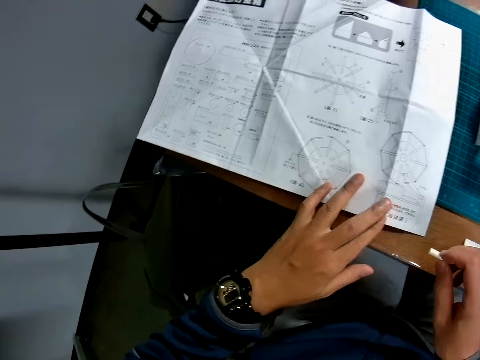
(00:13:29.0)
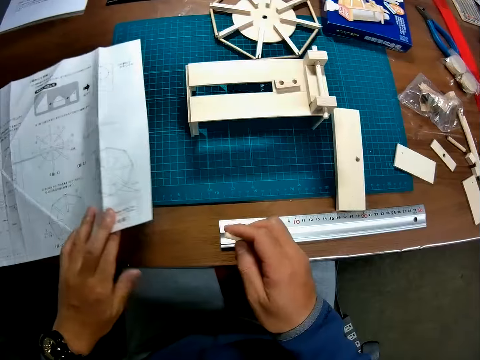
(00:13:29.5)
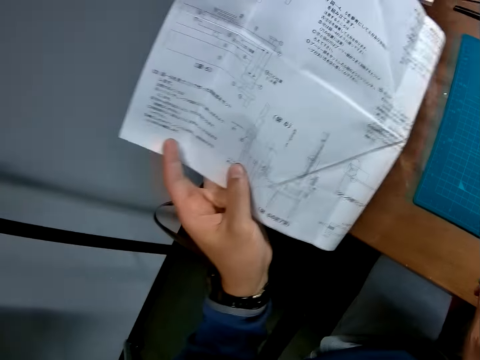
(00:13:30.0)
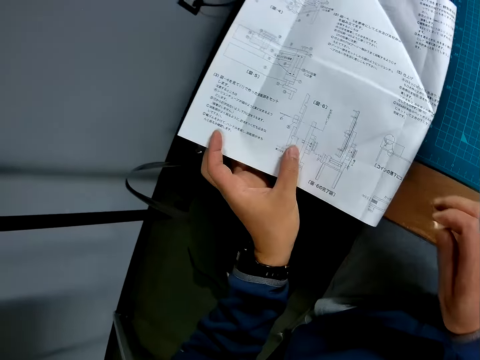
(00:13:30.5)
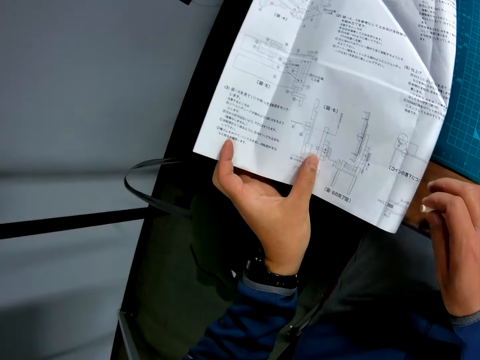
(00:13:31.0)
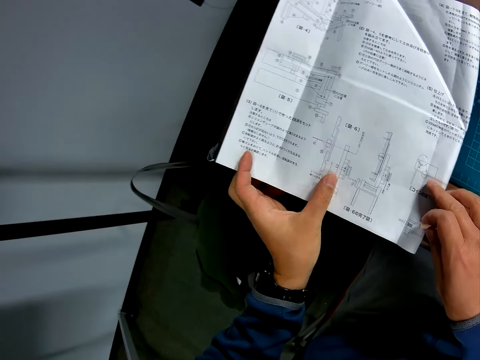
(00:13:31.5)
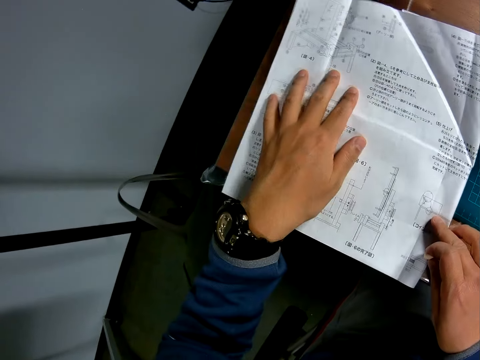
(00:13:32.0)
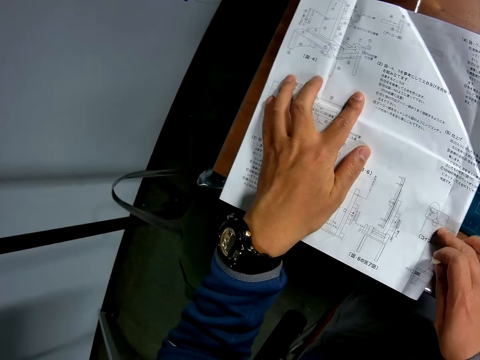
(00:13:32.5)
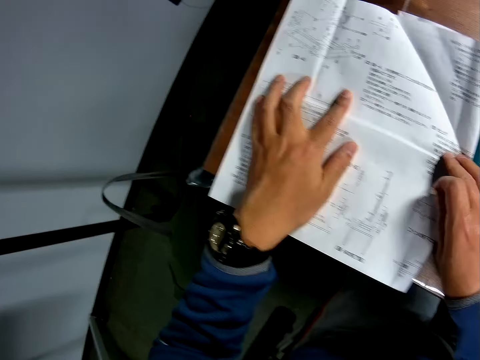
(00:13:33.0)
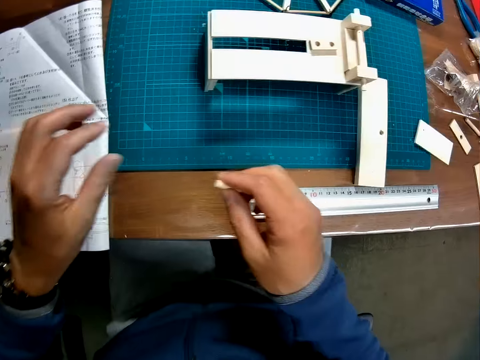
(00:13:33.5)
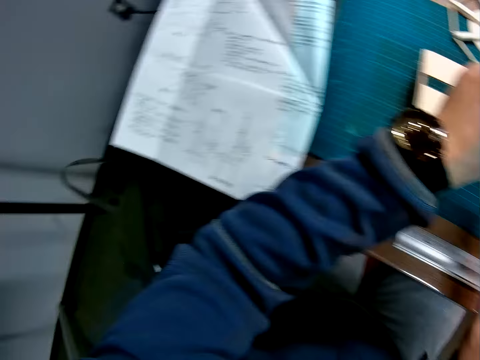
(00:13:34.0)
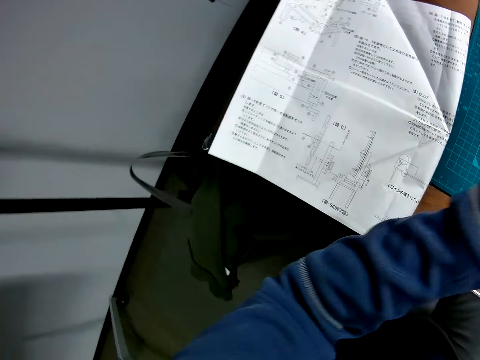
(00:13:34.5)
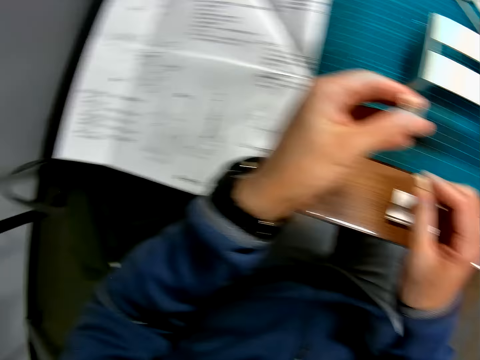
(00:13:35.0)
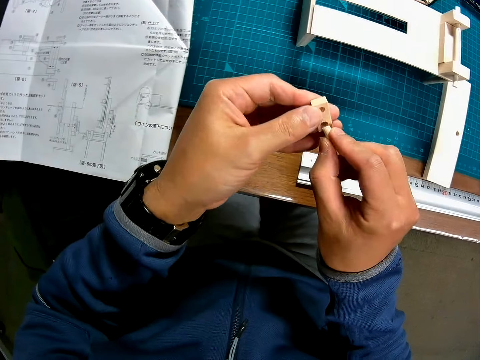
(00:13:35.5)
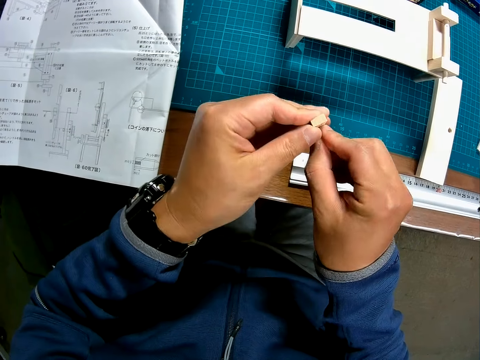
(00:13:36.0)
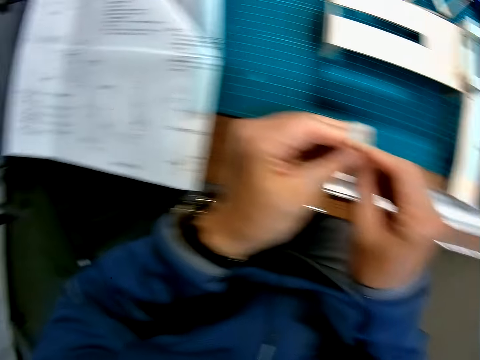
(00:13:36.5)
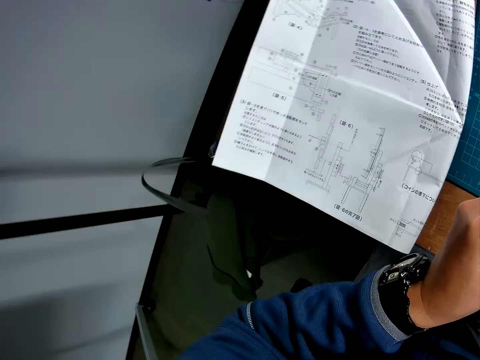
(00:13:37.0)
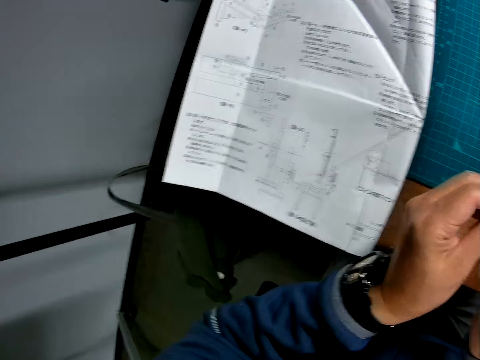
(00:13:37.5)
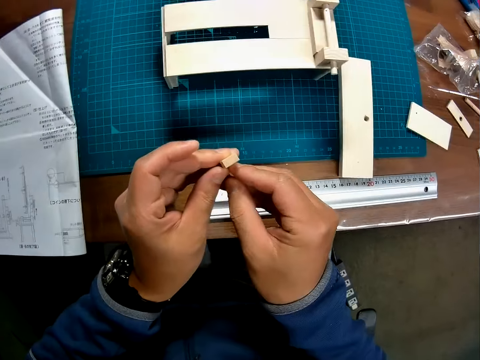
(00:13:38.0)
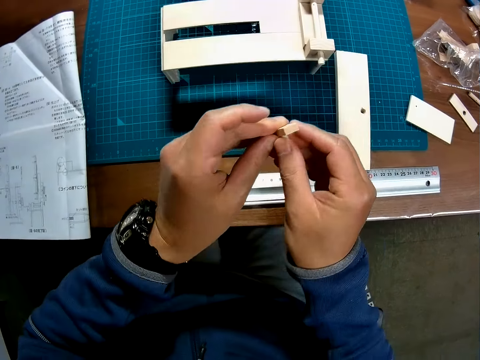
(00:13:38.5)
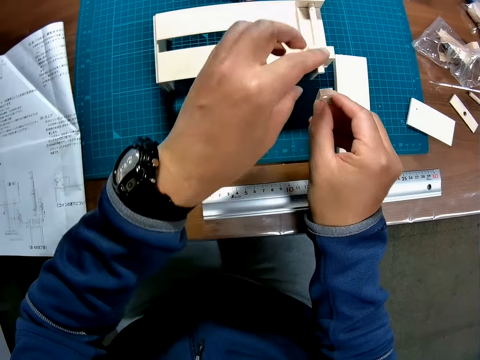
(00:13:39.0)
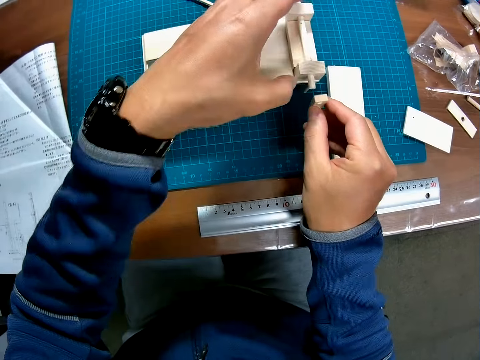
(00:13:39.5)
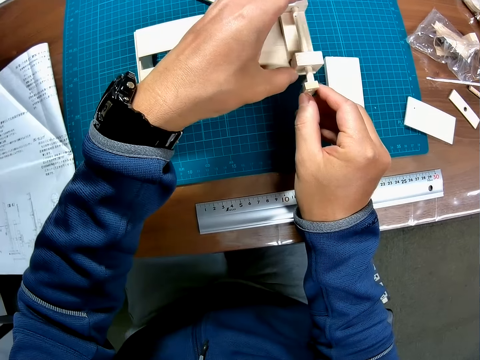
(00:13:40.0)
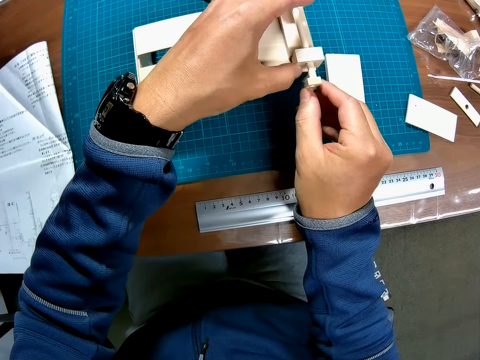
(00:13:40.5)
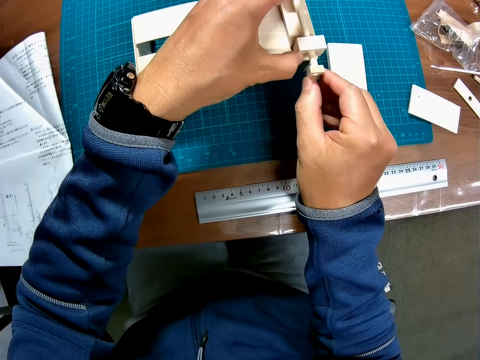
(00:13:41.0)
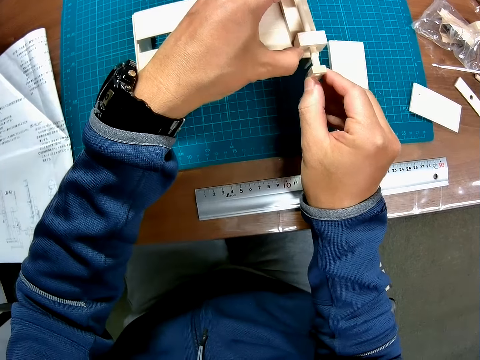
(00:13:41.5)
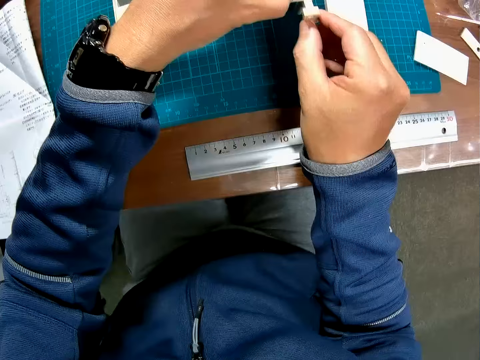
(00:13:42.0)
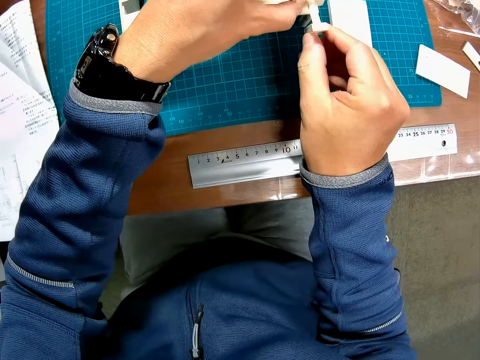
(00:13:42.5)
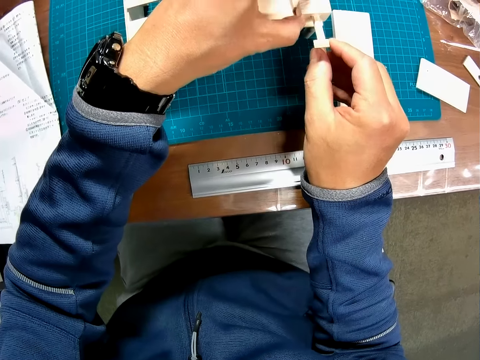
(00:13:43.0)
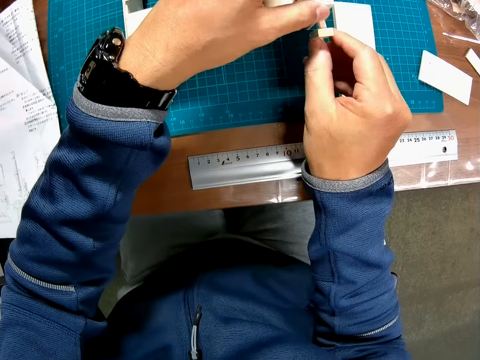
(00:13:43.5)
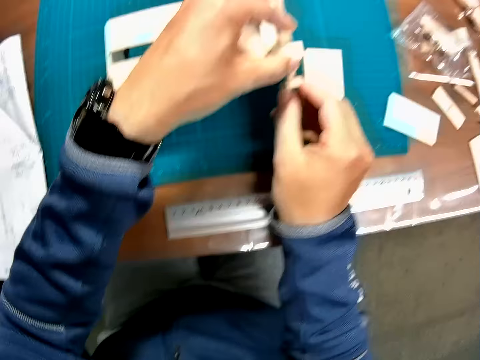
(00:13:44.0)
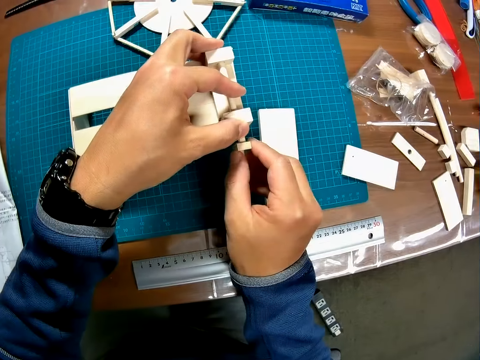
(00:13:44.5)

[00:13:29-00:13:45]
The camera wearer touches the leaflet or paper with his left hand. He turns over the leaflet. He holds the paper, reads the paper, and puts his hands on the paper. He picks up another piece of wood or art piece from the table with his left hand. He holds the art piece. He joins both pieces of wood together into a whole. He inserts the piece of wood into a hole in the half-formed wooden mechanical model. He holds the half-formed wooden mechanical model with his left hand.

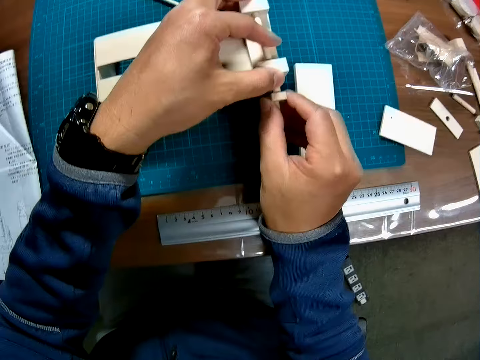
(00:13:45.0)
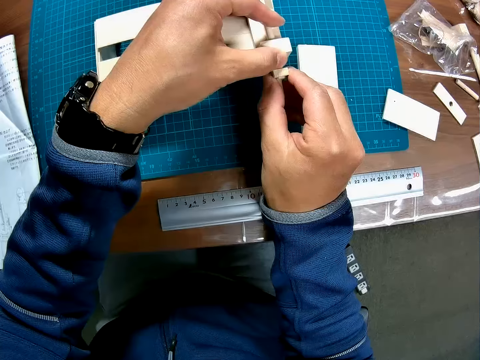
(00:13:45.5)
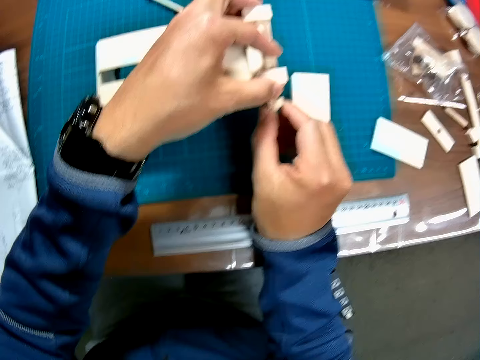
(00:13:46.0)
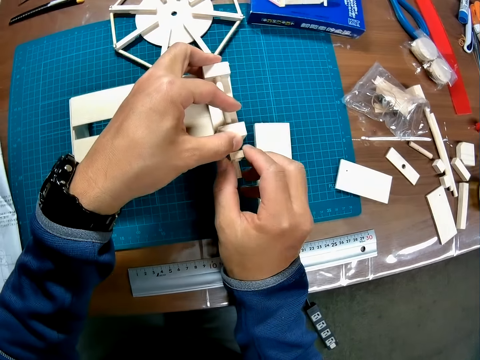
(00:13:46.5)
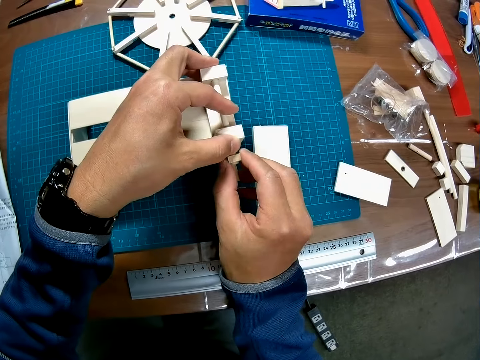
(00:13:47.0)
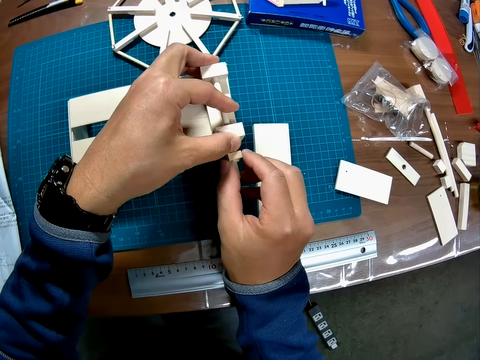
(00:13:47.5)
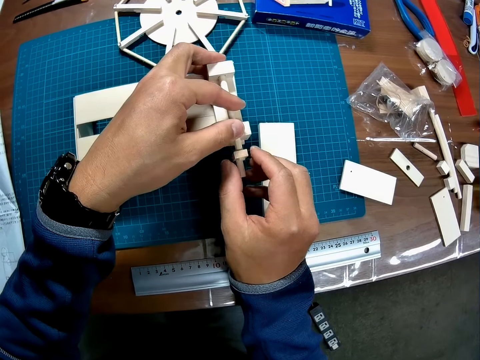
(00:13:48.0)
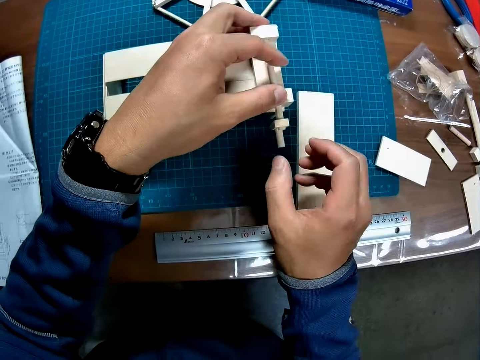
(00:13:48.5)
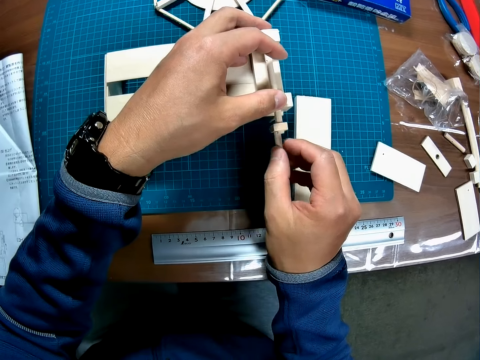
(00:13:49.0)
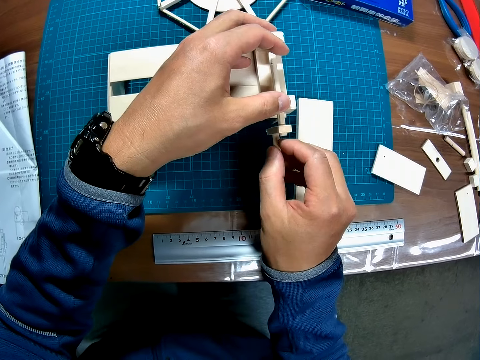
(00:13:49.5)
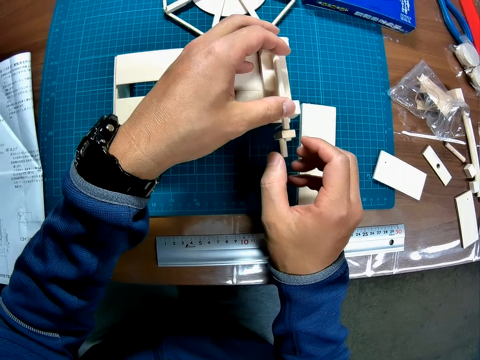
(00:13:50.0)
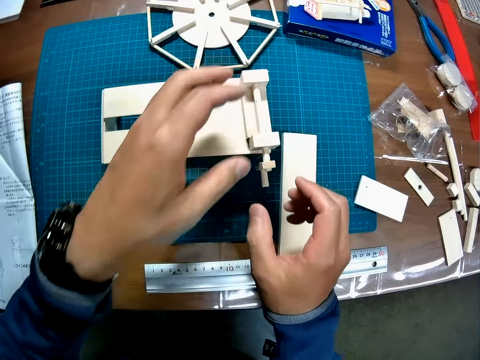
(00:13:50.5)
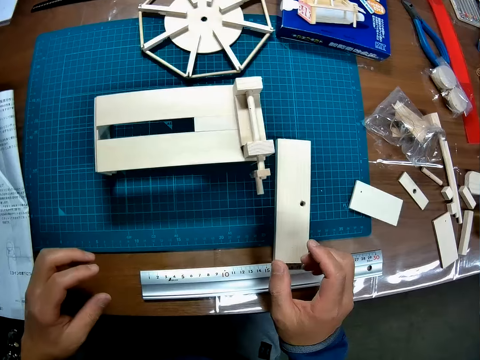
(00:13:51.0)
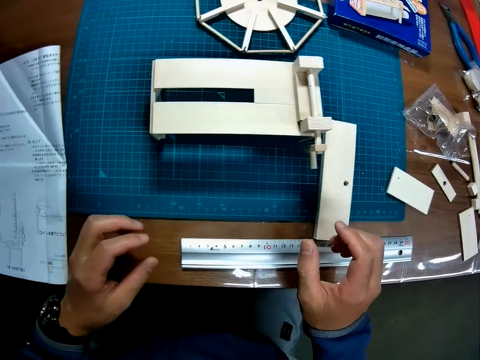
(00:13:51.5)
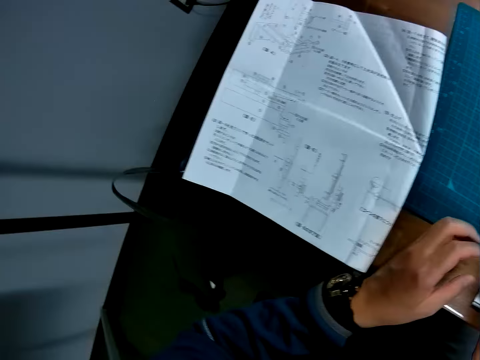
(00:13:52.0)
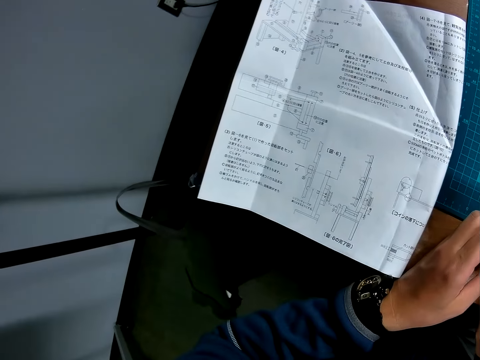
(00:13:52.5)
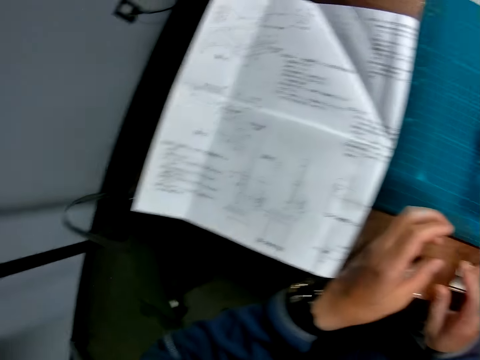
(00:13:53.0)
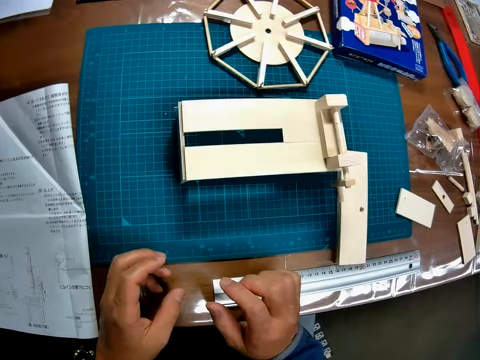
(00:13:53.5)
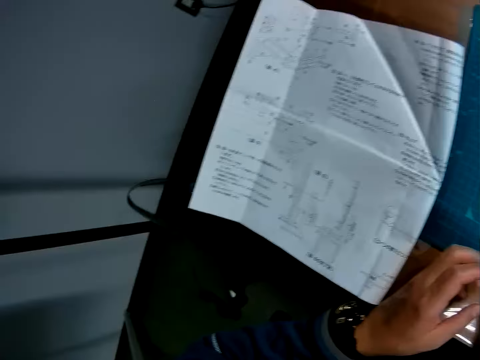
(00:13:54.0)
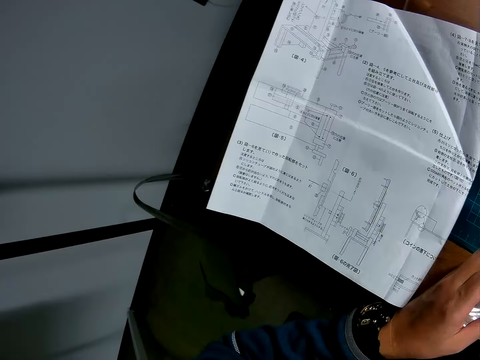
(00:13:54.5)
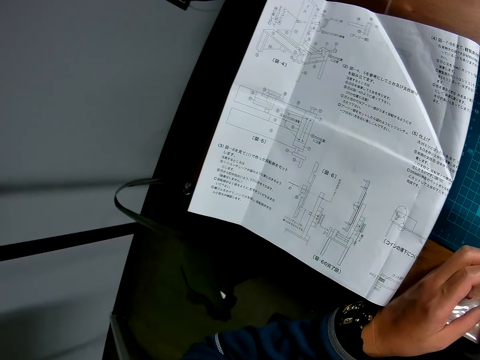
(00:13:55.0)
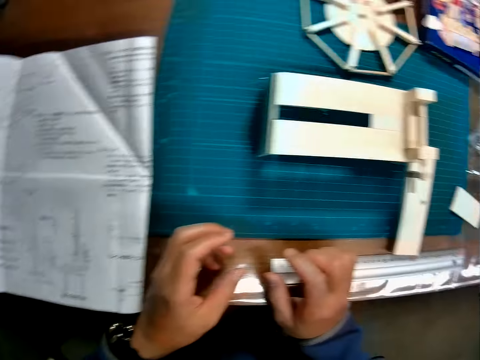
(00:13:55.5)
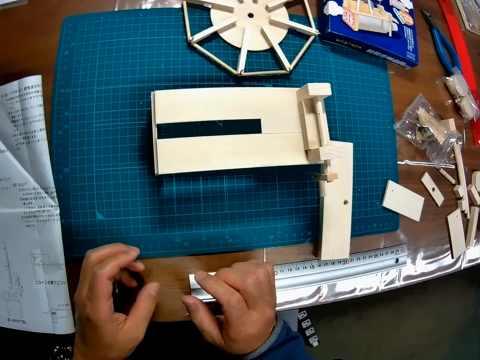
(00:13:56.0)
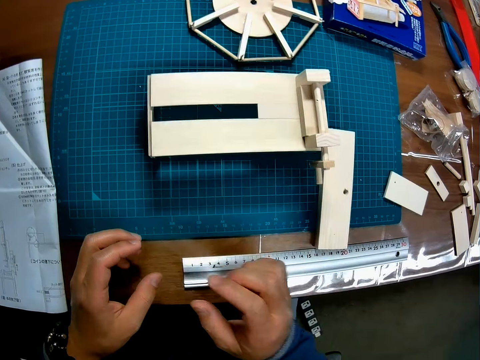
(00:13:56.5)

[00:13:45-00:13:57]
The camera wearer removes both hands from the half-formed wooden mechanical model. They place both hands on the table.
